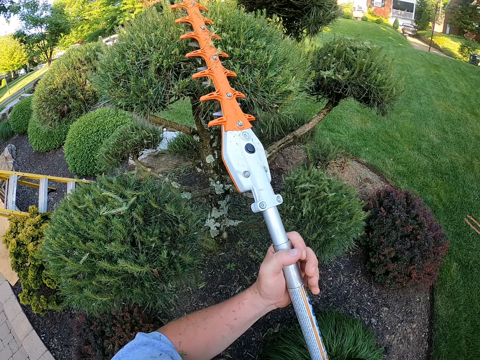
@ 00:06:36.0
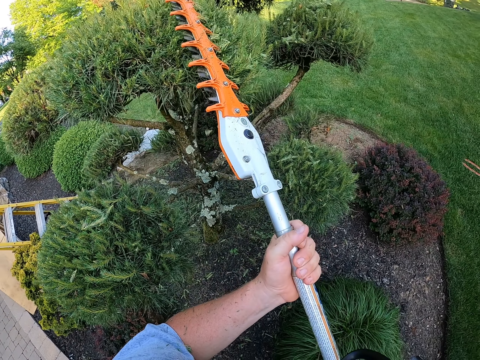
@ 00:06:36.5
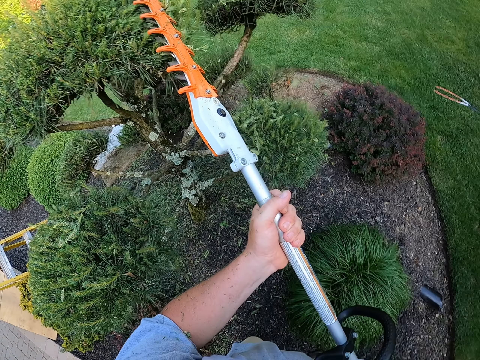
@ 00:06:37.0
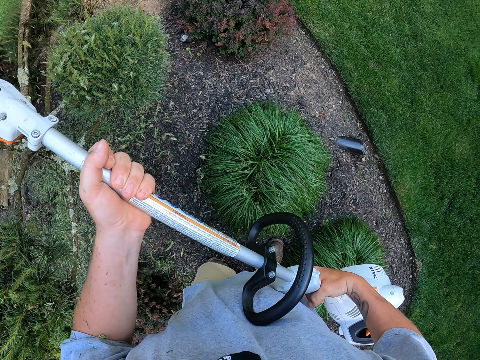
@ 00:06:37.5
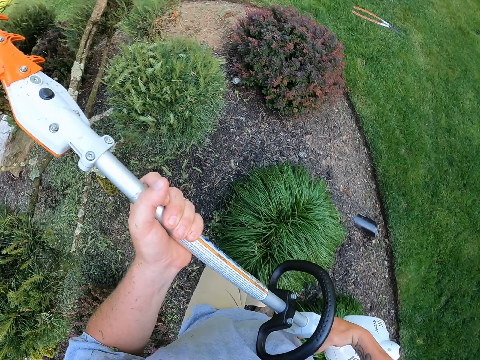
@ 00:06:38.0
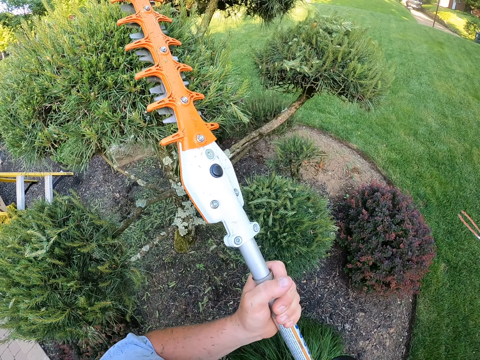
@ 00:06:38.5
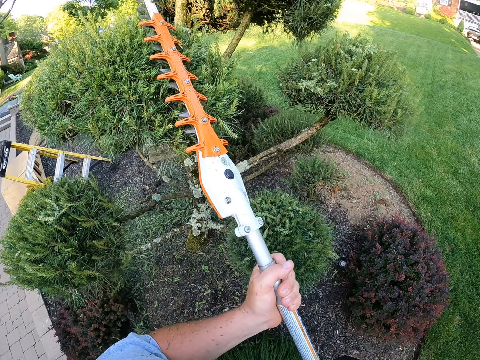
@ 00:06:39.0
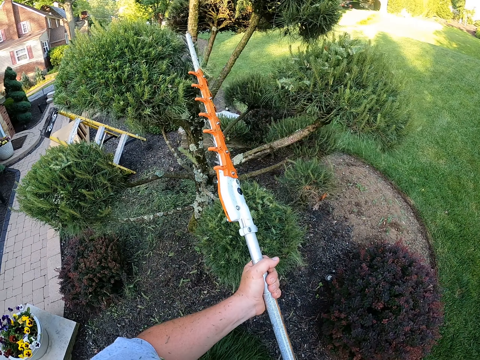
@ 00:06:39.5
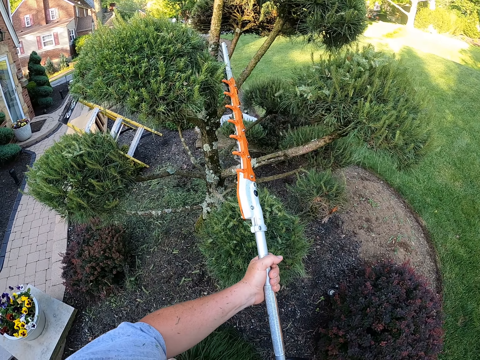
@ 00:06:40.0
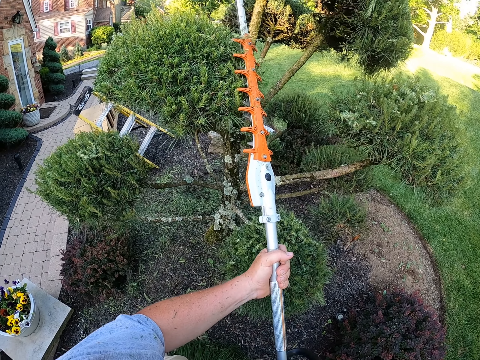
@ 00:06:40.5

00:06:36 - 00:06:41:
The camera wearer trims the garden with the trimming machine.

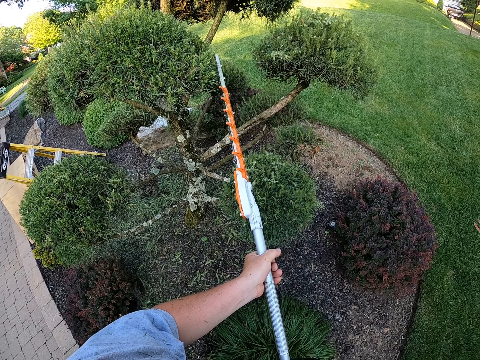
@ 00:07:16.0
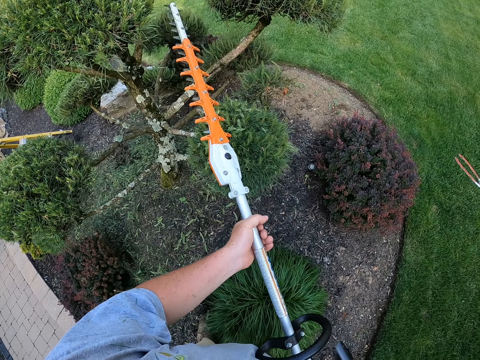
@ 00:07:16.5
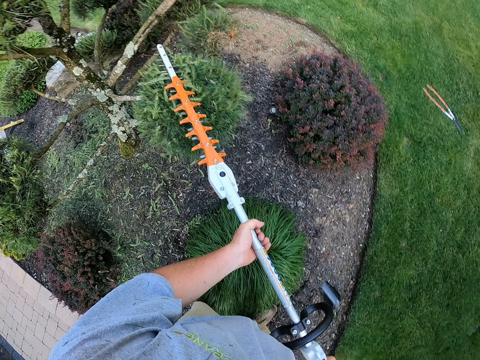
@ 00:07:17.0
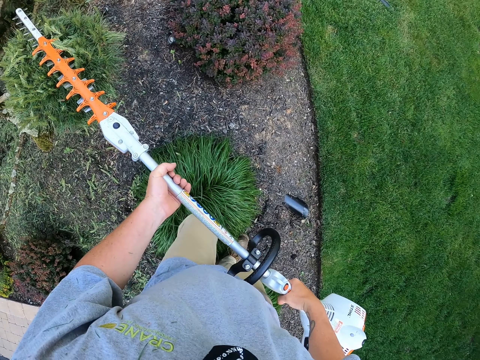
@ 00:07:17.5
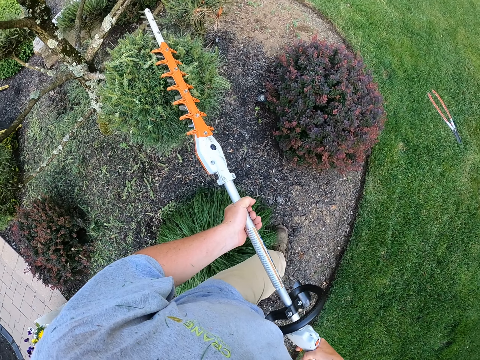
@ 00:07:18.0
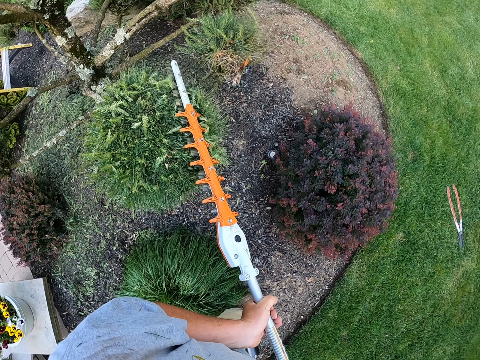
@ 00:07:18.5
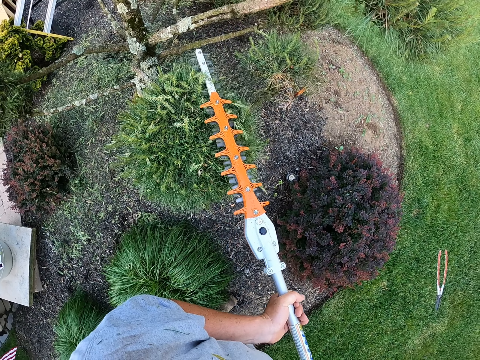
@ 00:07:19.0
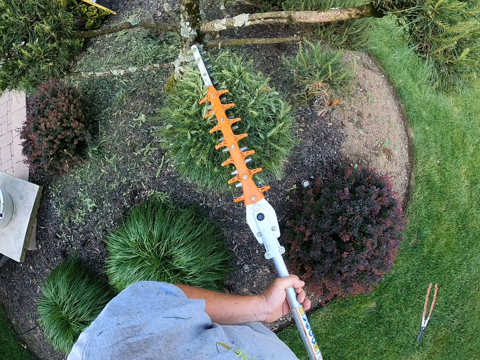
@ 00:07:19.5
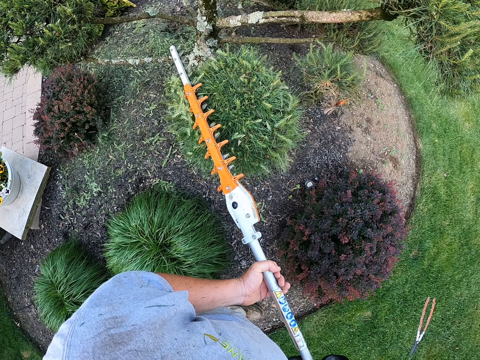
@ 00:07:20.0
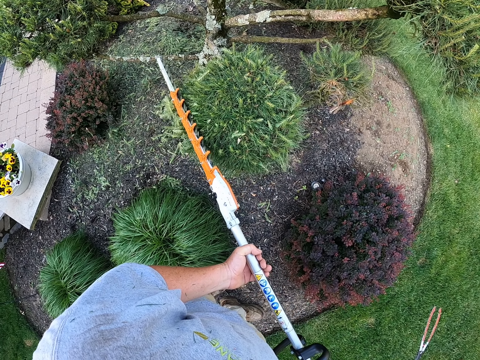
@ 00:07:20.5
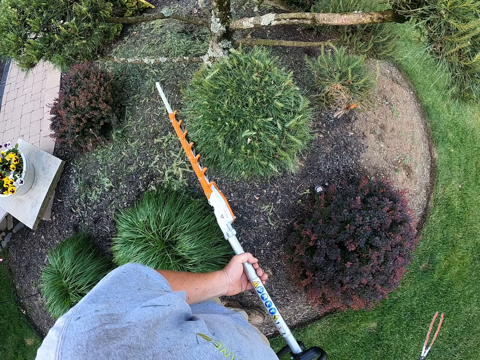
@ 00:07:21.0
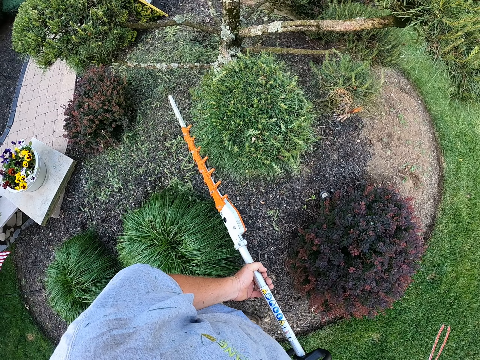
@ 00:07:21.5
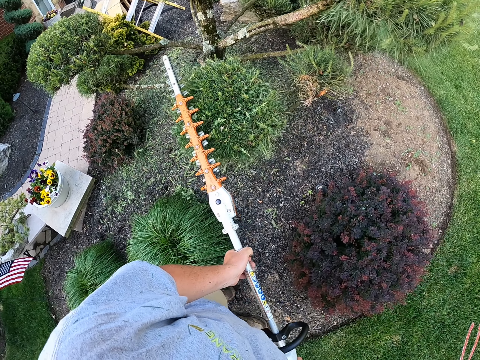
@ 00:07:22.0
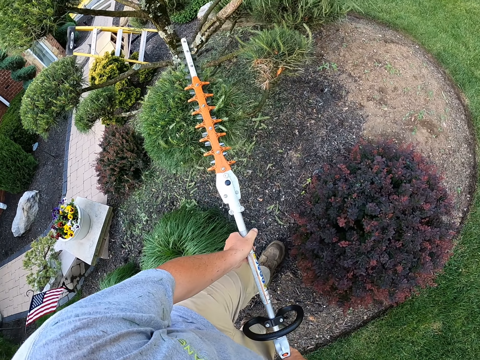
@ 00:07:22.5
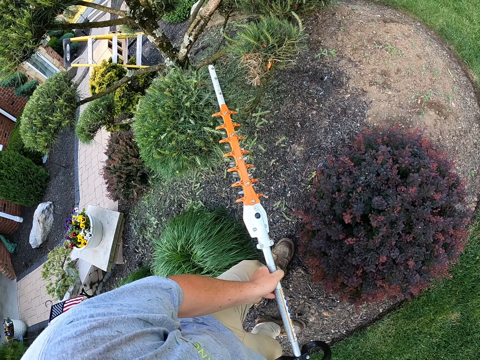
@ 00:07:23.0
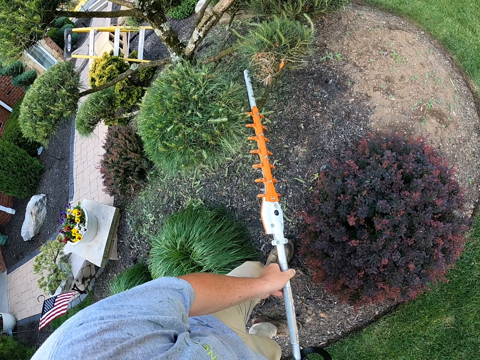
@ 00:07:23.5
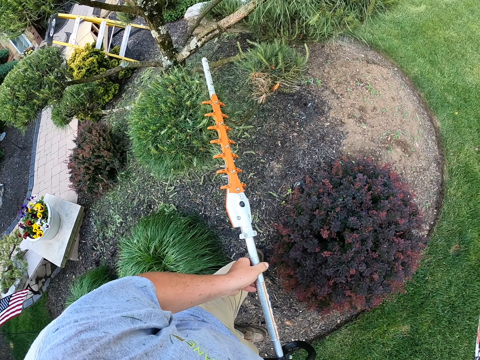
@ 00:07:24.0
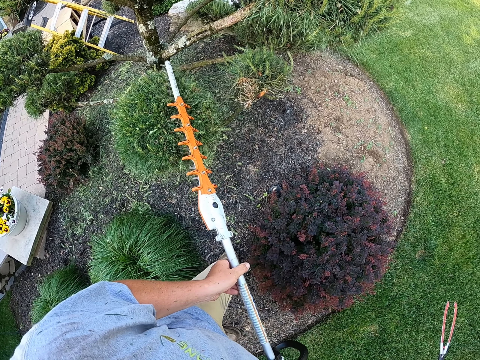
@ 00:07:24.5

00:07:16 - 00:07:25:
The camera wearer moves a bit and prunes home trees with a pole pruner.

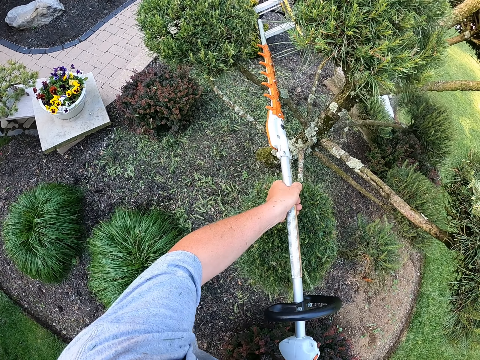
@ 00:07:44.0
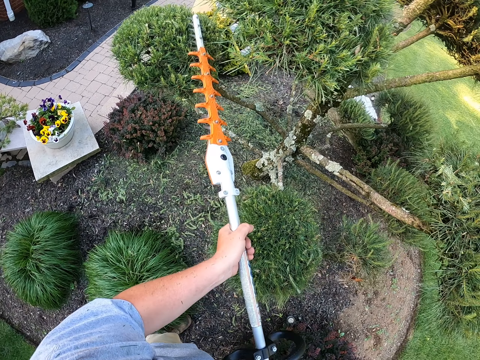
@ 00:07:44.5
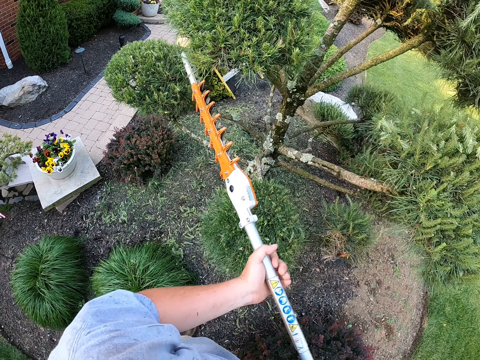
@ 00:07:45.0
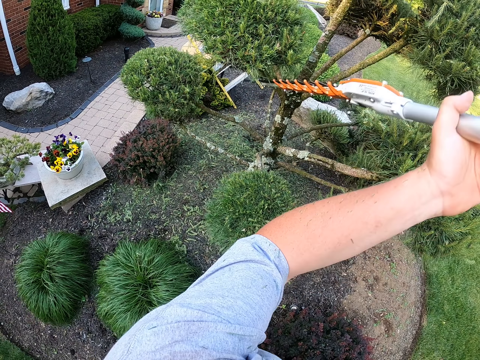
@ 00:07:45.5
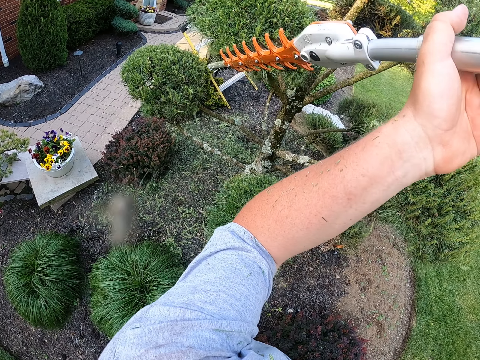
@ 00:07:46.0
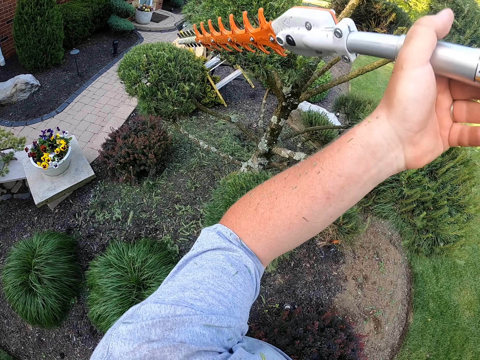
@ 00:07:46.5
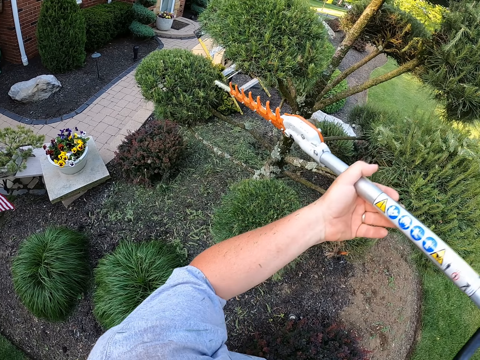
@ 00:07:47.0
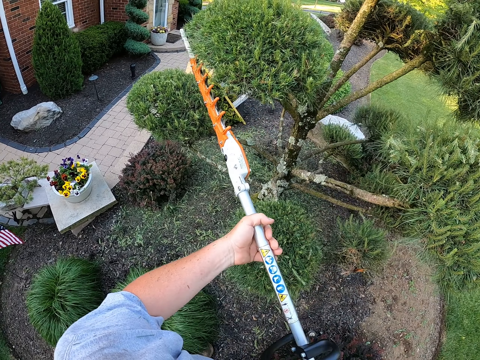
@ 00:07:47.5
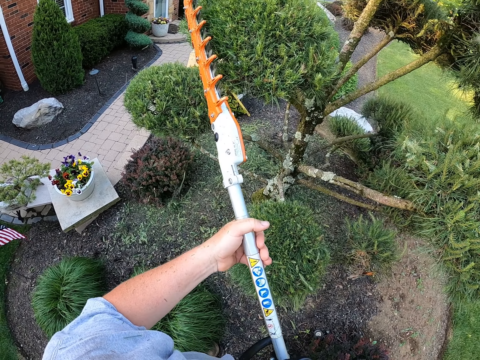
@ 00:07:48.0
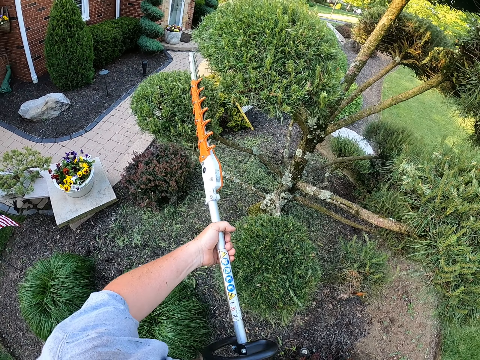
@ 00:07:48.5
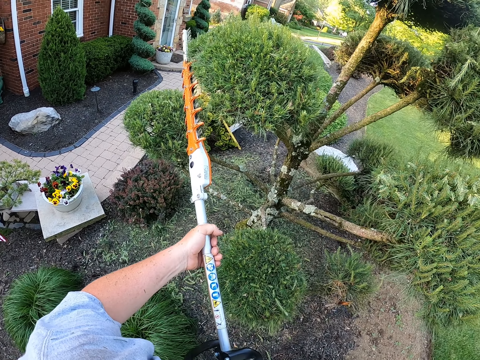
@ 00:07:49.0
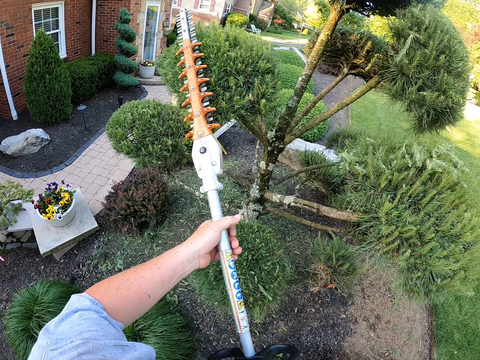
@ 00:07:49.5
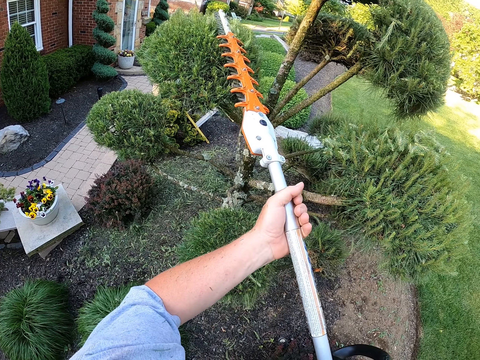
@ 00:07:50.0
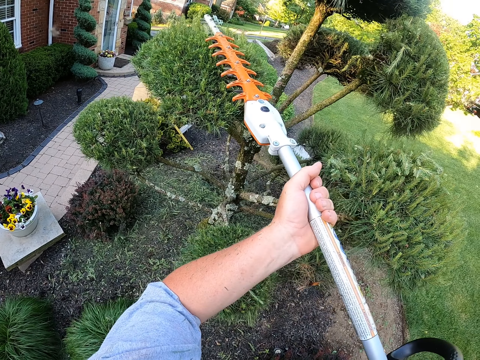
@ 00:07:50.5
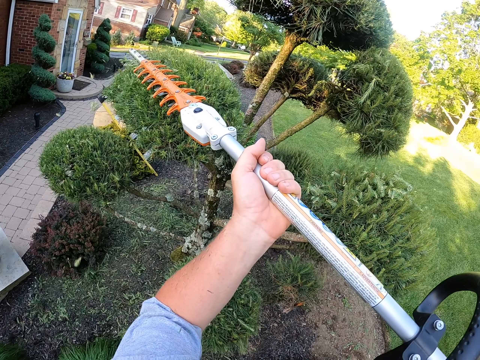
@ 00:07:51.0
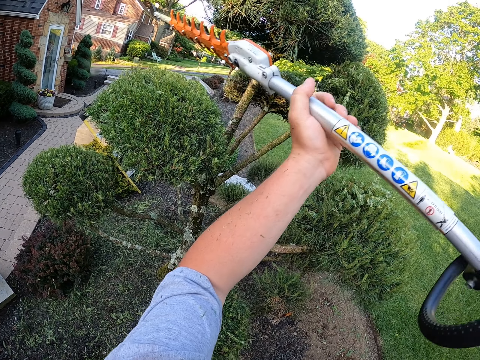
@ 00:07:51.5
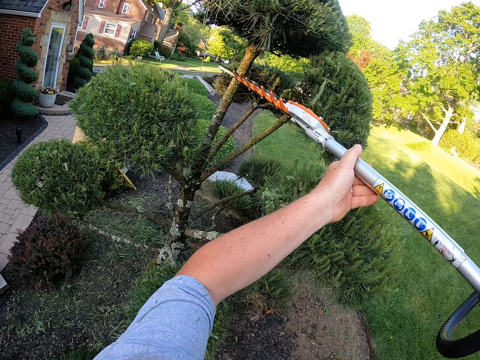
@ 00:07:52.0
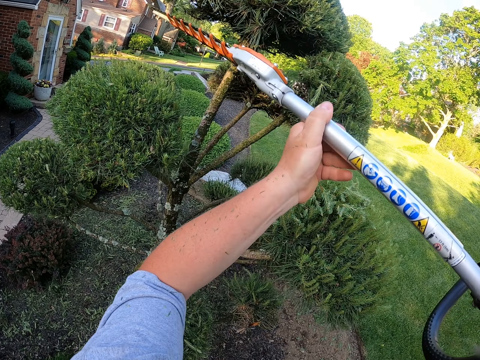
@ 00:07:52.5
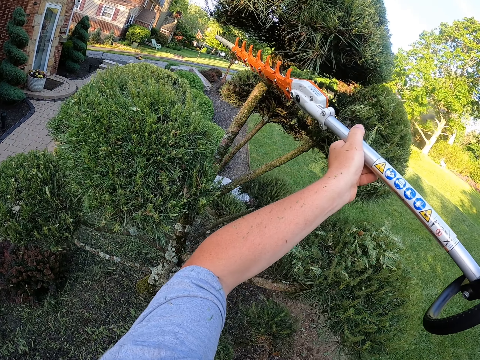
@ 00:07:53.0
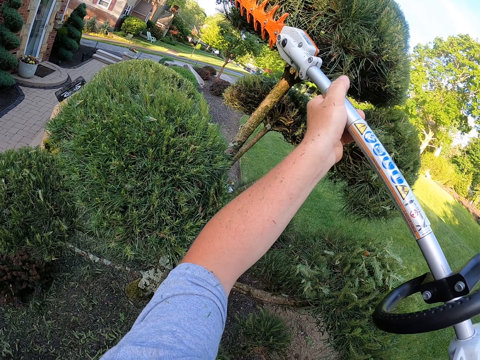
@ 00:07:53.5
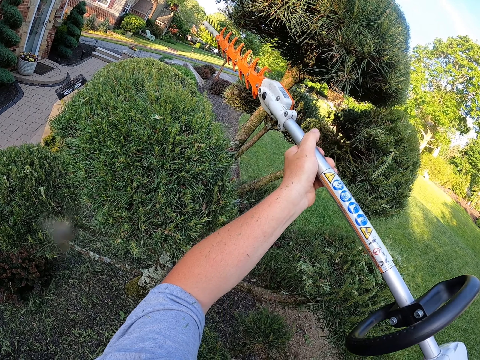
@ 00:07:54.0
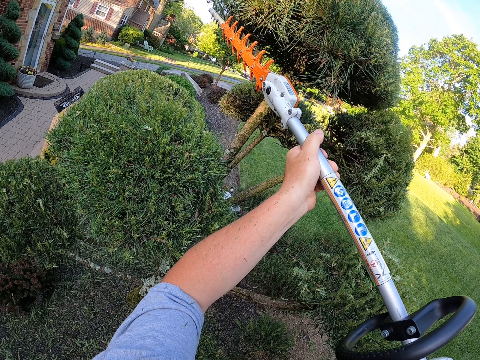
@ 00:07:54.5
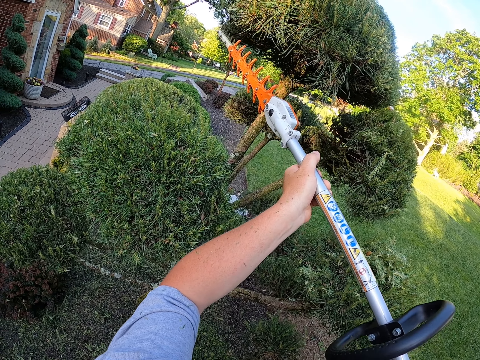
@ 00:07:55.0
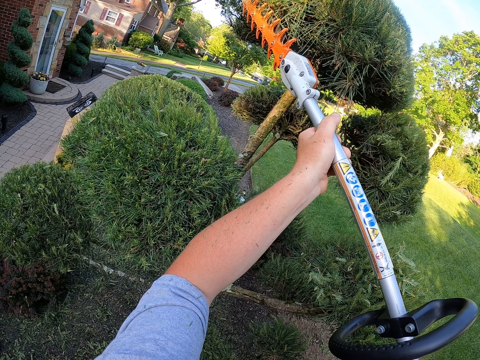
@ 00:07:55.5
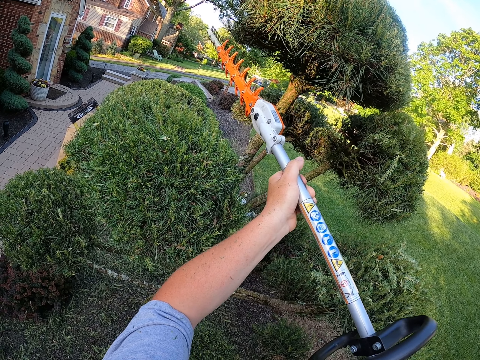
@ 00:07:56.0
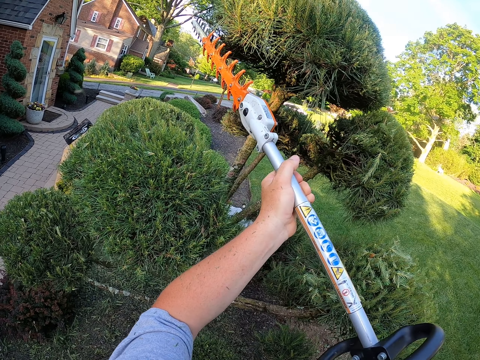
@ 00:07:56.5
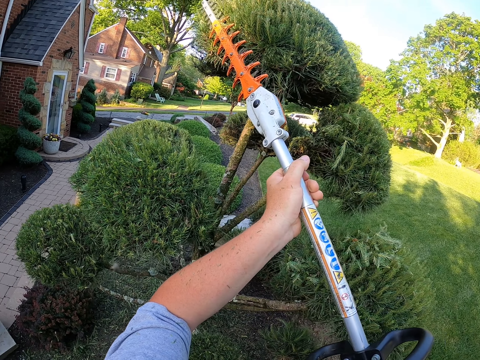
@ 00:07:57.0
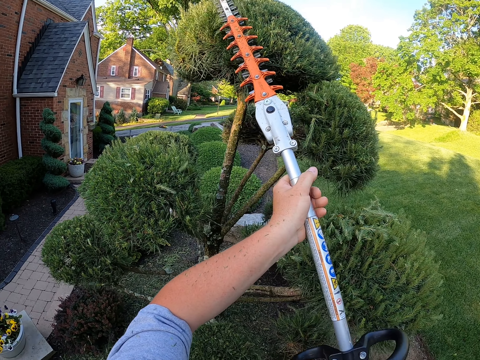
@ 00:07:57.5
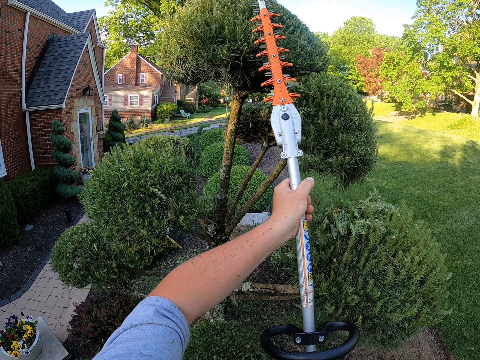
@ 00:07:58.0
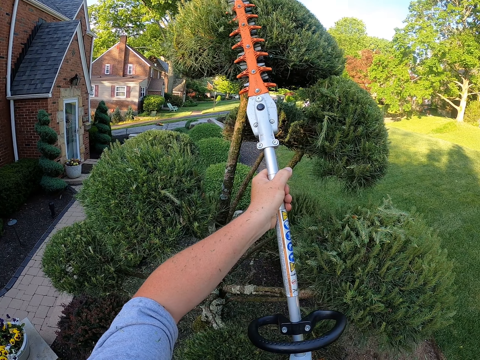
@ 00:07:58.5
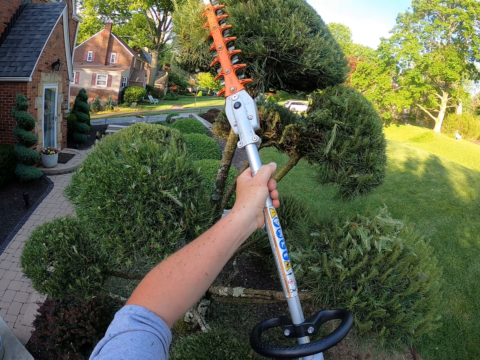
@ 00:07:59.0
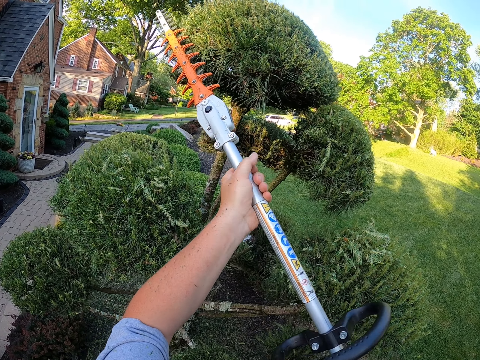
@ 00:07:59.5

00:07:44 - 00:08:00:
The camera wearer lifts the trimming machine. They hold the trimming machine.
